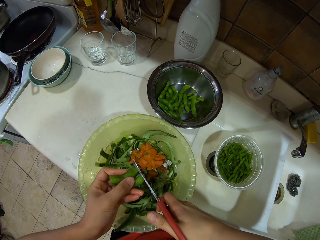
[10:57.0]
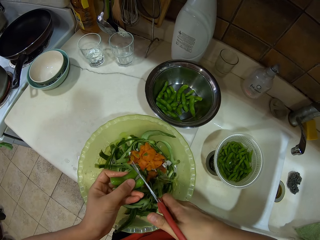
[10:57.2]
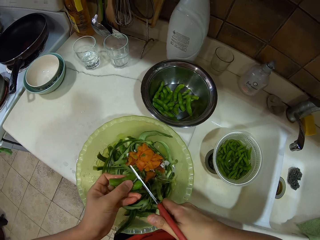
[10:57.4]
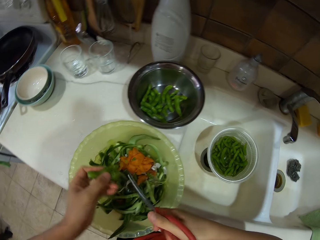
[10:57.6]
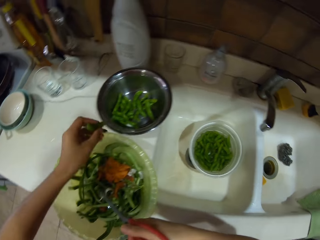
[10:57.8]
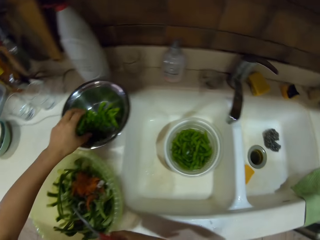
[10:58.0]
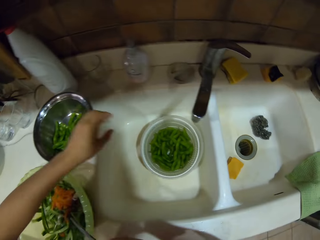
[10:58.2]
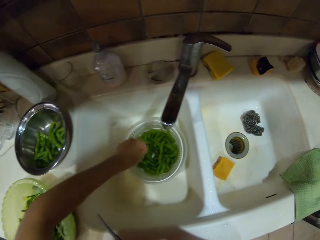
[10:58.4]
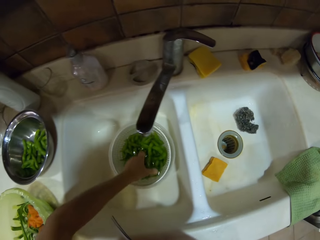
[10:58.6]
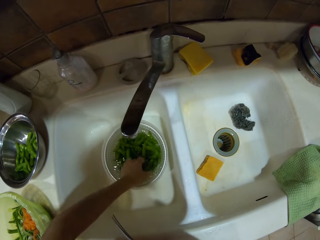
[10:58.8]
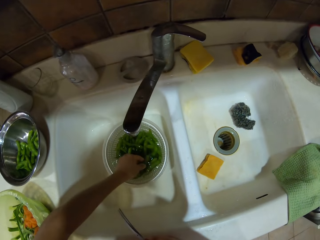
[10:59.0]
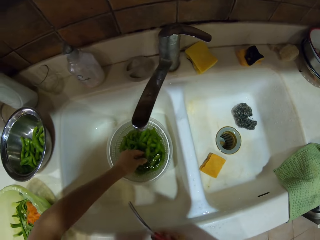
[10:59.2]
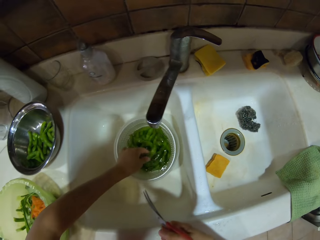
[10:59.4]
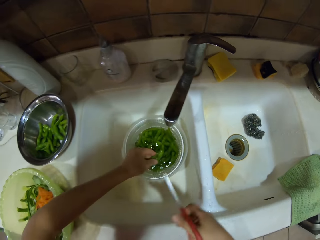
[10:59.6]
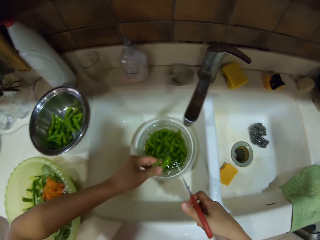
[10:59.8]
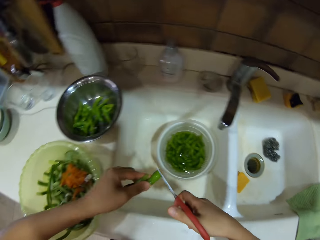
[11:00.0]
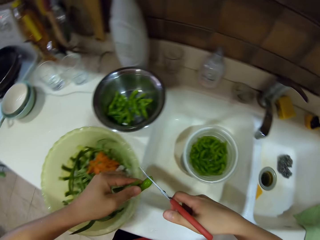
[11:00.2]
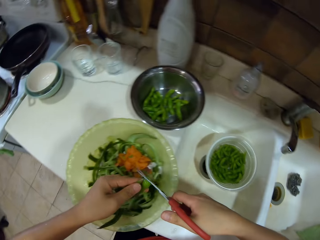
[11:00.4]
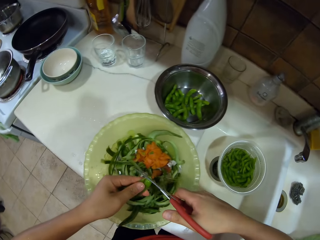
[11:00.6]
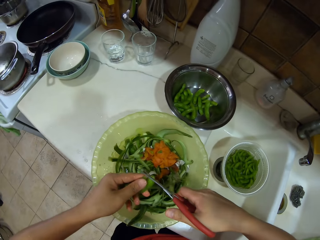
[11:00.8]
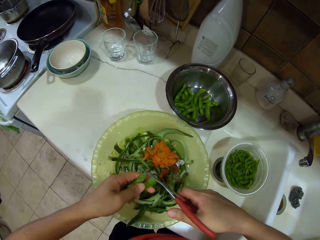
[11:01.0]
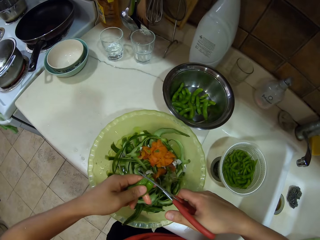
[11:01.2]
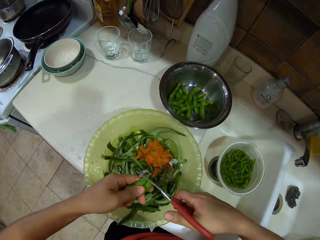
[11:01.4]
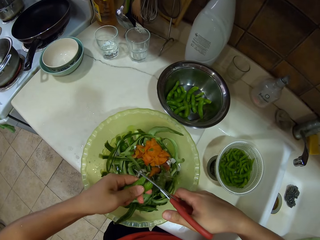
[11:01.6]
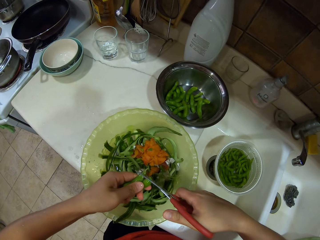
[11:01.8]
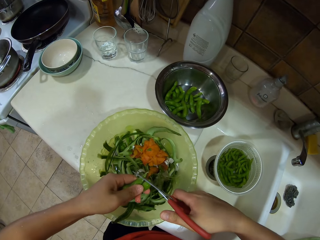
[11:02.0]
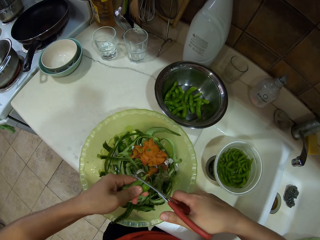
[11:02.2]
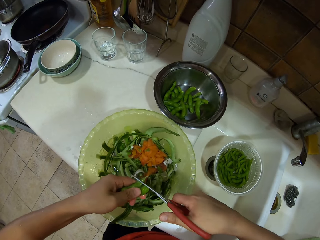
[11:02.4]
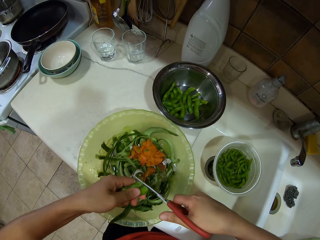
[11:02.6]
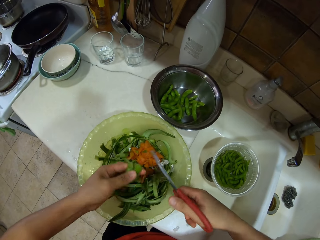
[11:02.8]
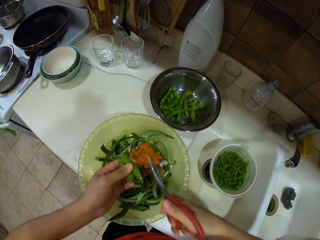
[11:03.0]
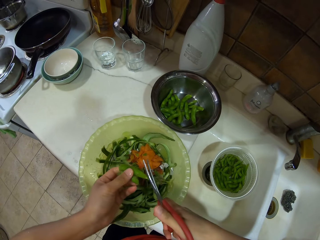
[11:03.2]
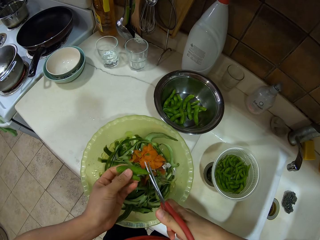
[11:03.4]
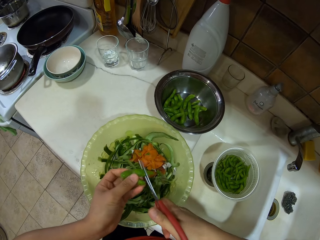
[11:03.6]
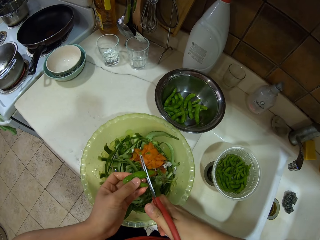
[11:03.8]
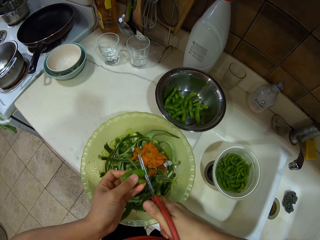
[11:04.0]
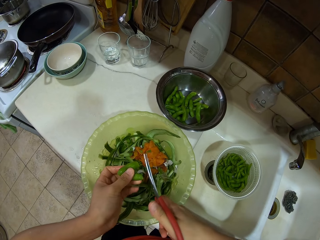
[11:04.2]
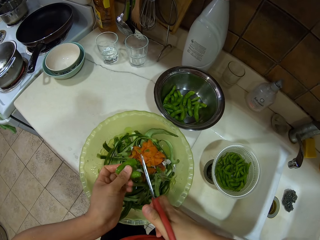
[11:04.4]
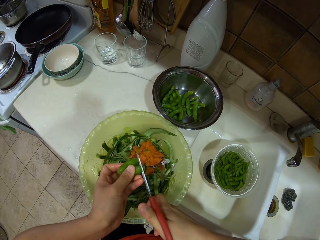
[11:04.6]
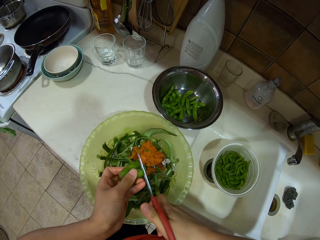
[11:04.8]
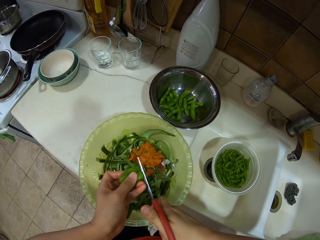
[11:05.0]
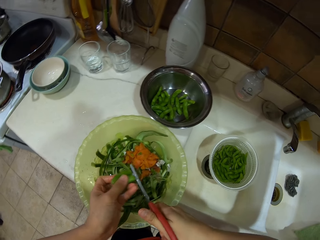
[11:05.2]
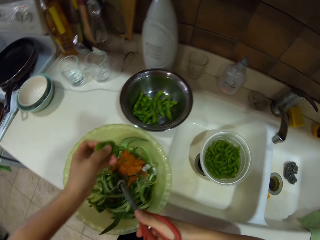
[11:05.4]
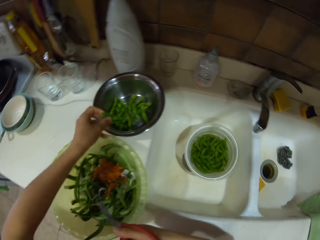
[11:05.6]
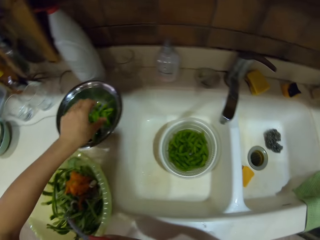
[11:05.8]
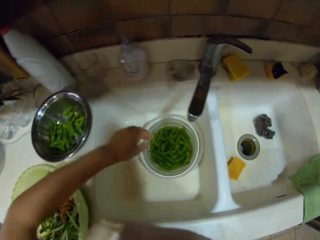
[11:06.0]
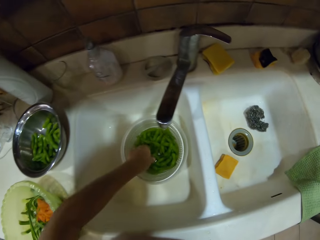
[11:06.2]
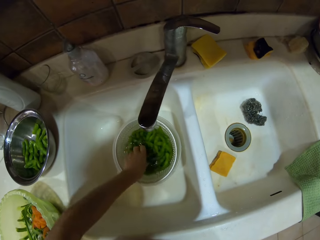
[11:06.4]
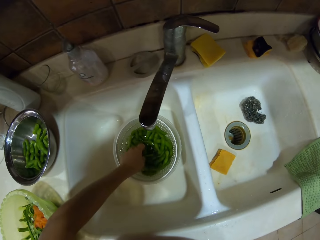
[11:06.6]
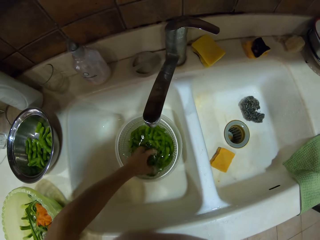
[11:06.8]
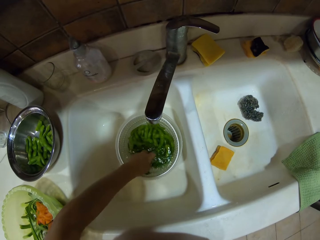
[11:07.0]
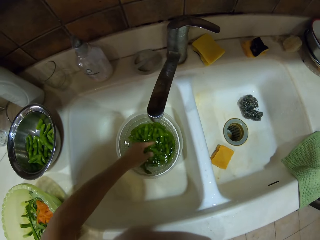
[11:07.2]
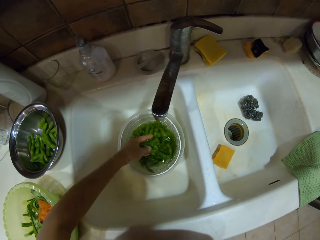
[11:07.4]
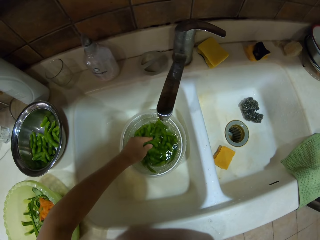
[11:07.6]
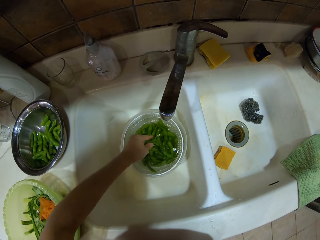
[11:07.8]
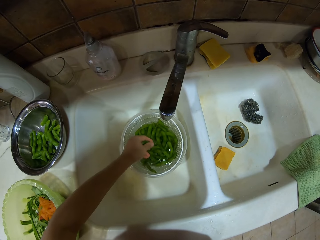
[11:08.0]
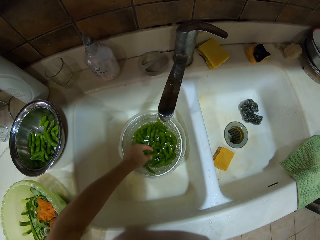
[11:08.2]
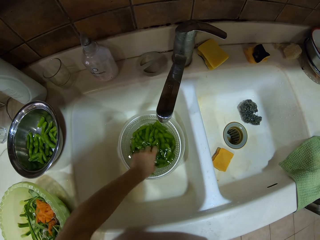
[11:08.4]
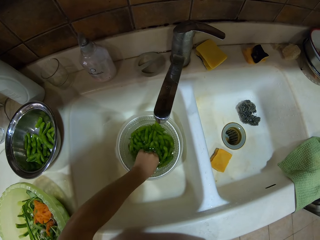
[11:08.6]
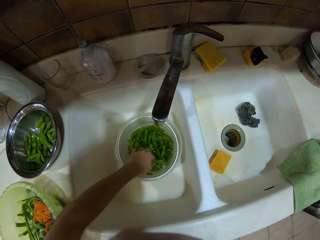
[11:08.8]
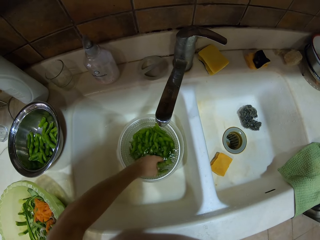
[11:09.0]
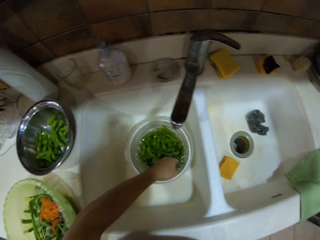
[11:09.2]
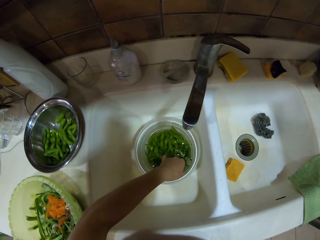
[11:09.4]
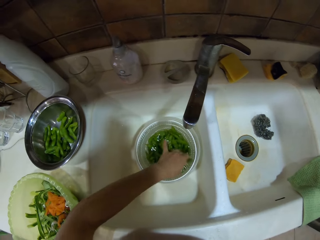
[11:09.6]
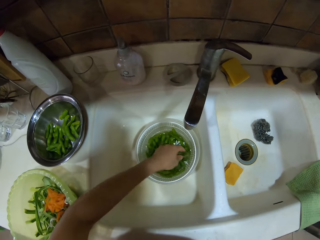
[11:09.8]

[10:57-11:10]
The camera wearer places the green beans or peas in the bowl. They pick the green beans, cut the ends of the peas, place the green beans in the bowl, and pick the green beans.

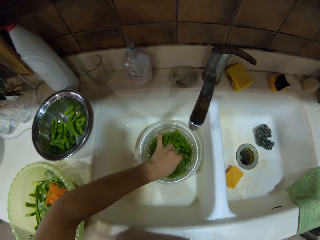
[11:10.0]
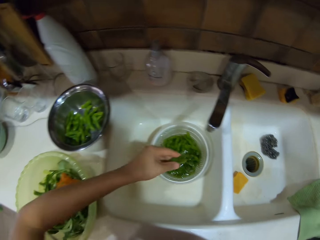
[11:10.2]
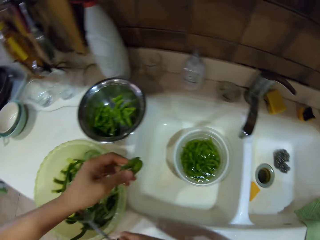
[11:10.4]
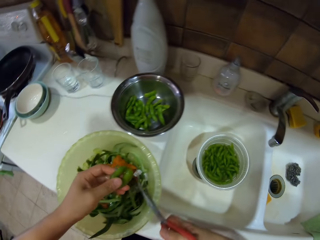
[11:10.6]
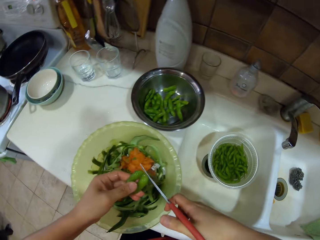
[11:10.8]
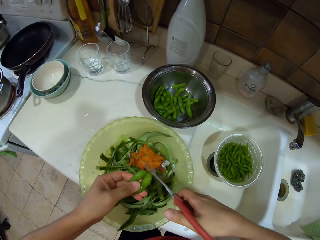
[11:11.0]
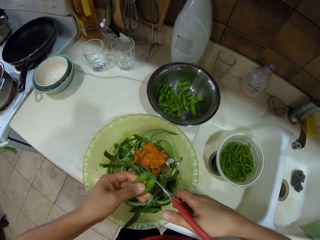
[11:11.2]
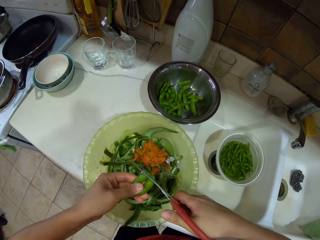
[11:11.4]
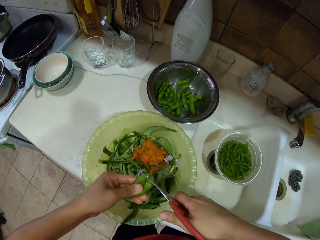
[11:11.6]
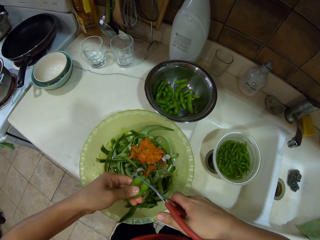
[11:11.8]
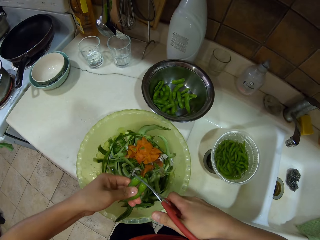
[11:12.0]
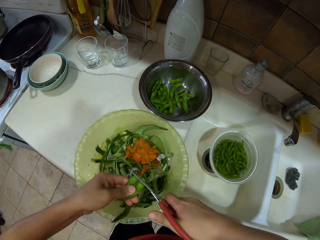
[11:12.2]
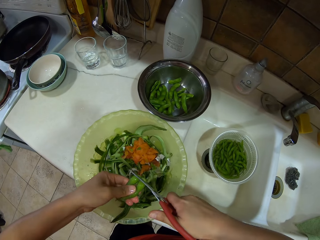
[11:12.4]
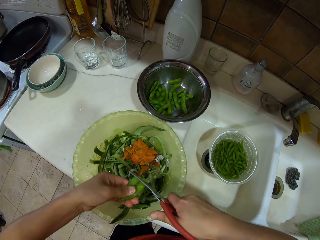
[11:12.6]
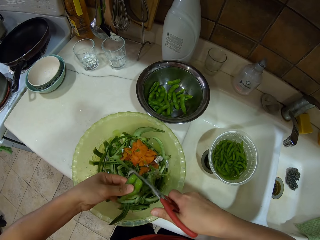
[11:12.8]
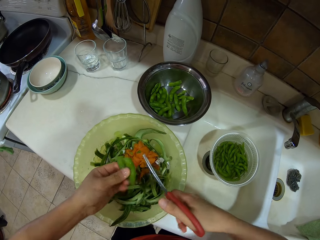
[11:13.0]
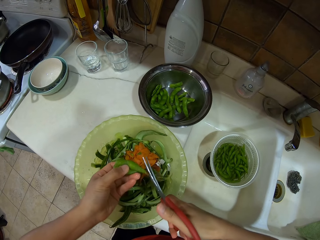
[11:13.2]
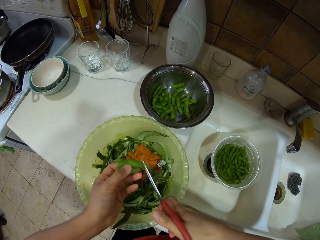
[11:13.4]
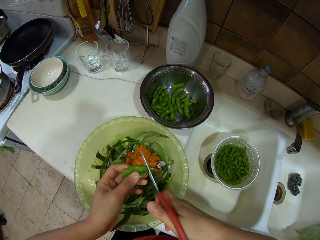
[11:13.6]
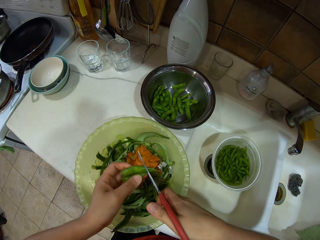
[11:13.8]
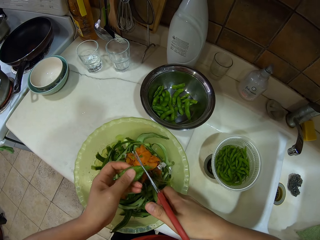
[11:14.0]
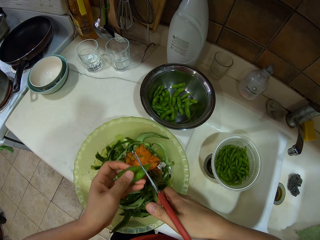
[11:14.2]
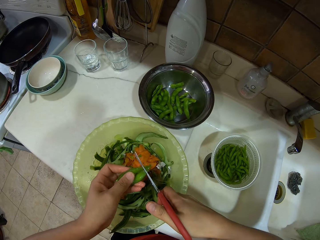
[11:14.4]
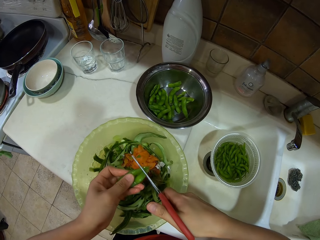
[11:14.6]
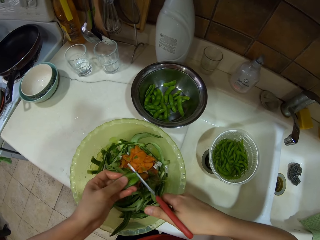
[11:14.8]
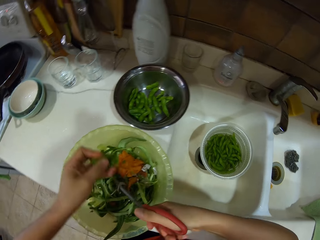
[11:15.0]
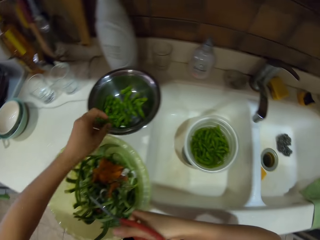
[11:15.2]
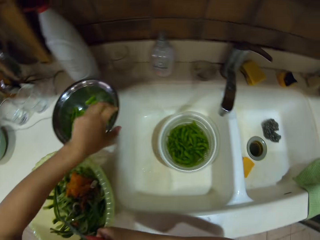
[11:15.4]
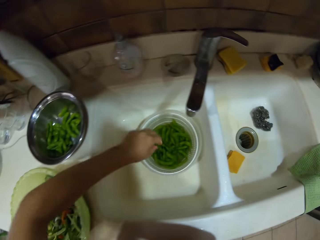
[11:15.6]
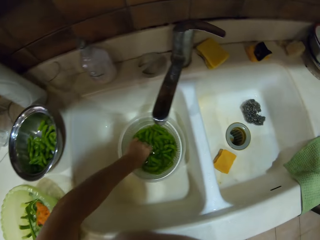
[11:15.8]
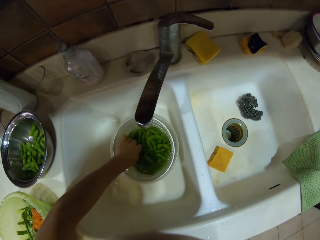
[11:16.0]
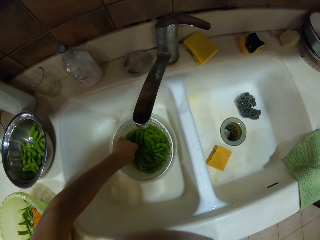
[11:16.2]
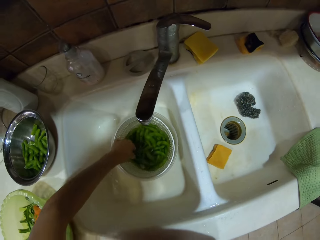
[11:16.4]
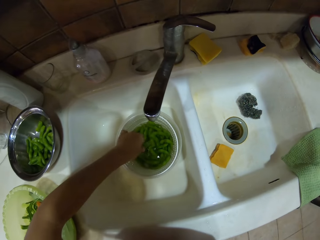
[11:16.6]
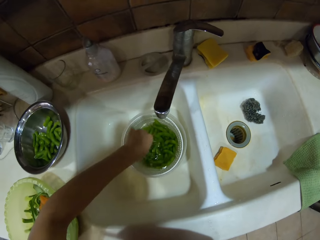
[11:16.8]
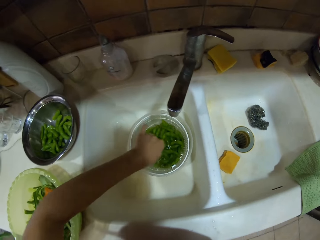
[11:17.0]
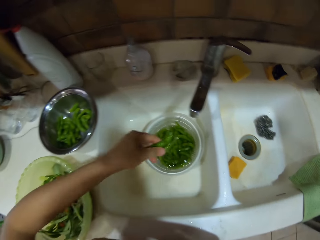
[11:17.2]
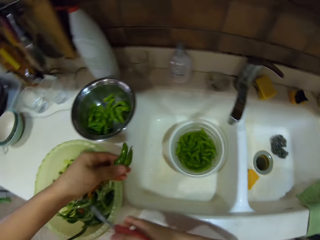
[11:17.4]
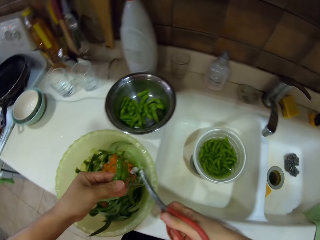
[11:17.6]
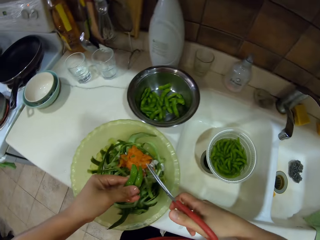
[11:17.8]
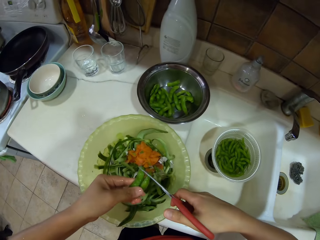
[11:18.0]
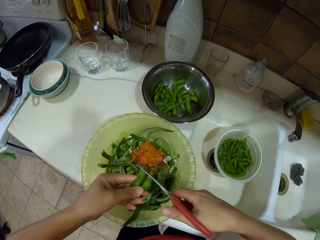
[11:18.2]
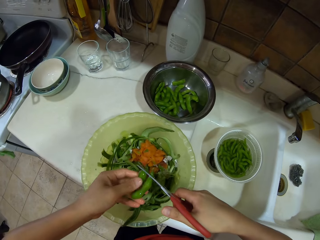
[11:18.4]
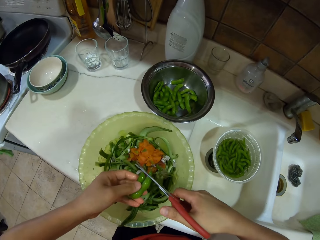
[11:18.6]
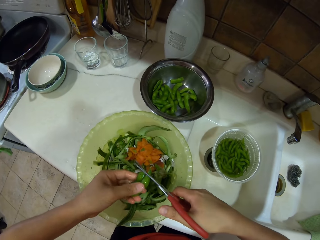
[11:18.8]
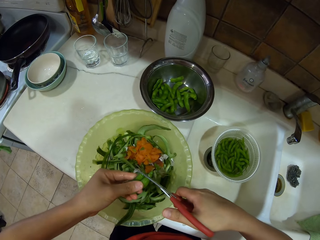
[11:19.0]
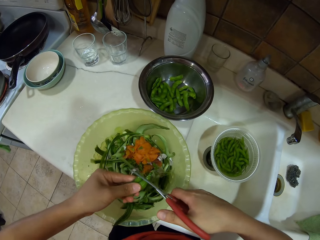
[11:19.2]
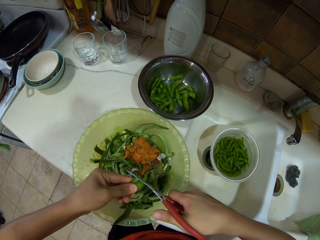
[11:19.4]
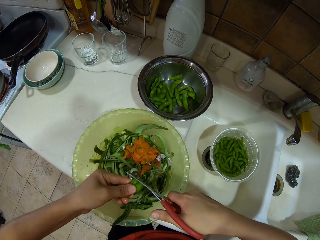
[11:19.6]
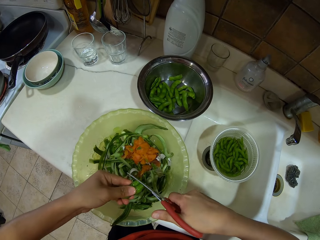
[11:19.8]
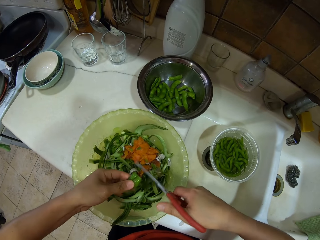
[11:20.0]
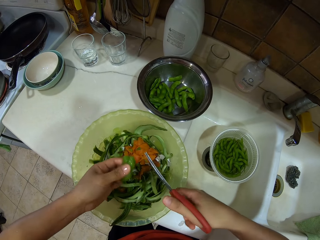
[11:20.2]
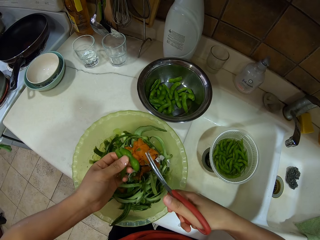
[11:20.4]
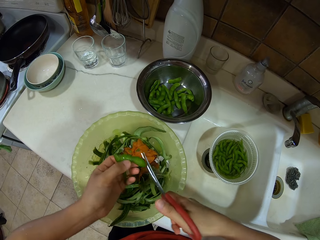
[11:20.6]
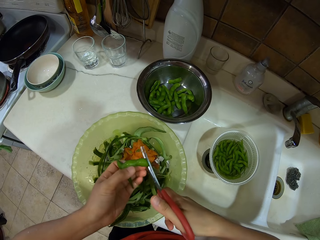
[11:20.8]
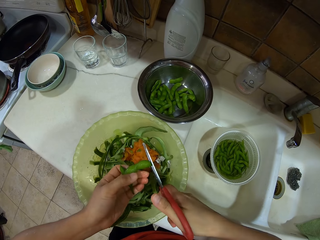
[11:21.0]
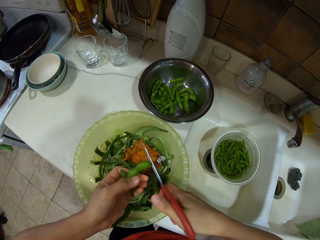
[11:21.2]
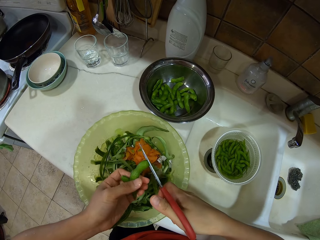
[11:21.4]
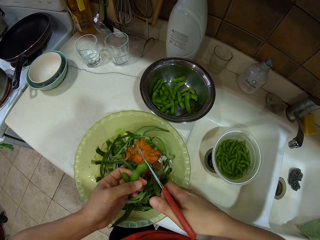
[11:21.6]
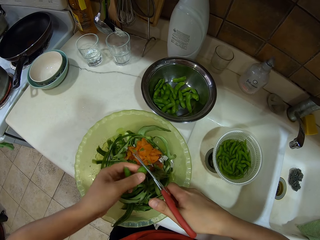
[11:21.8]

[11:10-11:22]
The camera wearer cuts the ends of the peas. They place the green beans or peas in the bowl, pick the green beans, and cut the ends of the peas.
